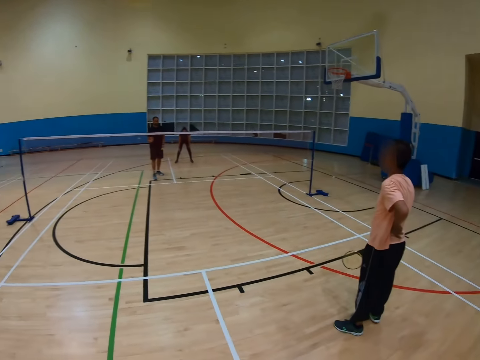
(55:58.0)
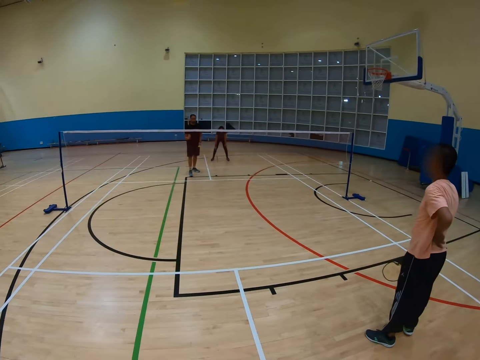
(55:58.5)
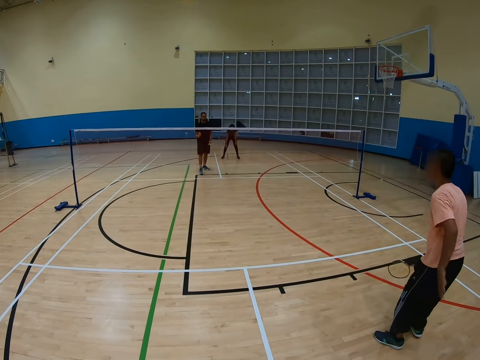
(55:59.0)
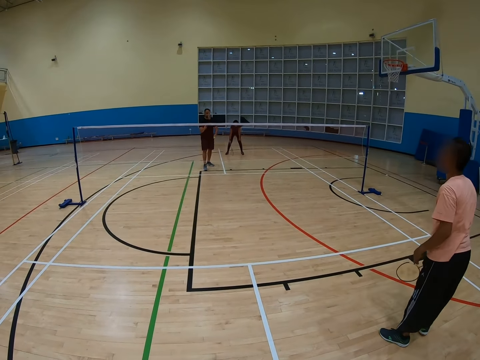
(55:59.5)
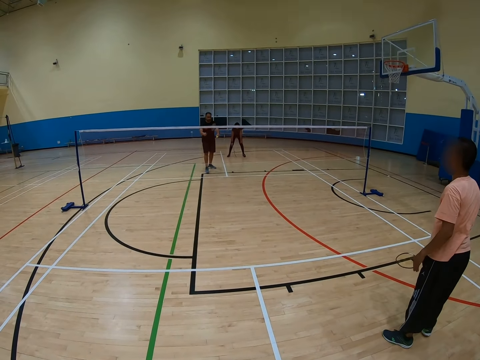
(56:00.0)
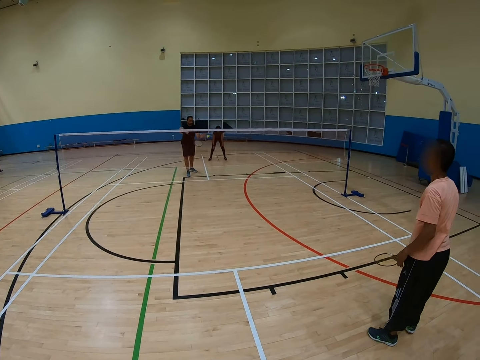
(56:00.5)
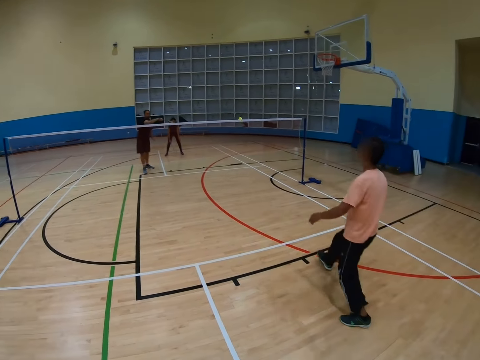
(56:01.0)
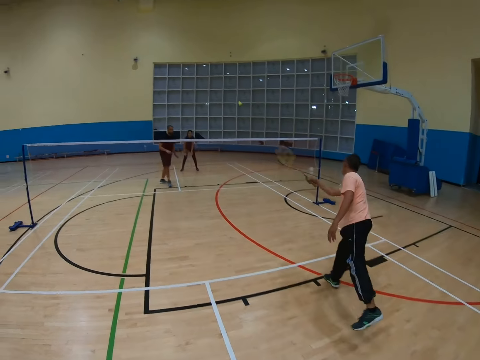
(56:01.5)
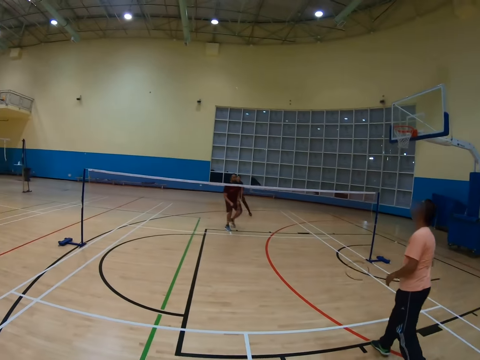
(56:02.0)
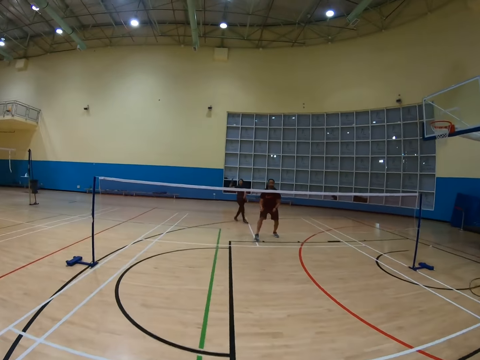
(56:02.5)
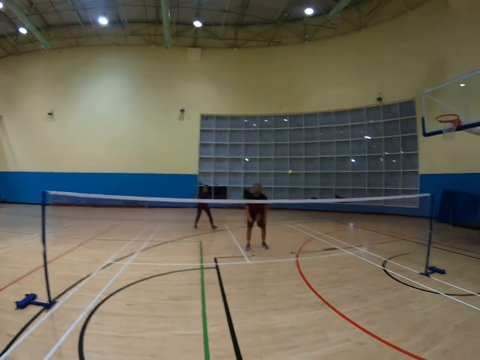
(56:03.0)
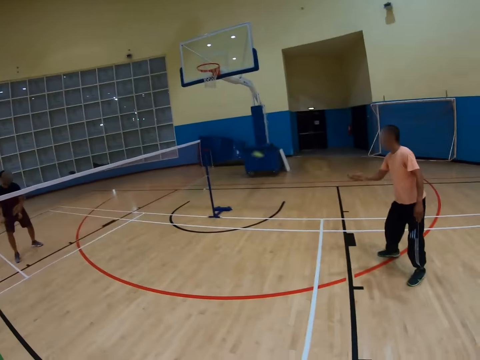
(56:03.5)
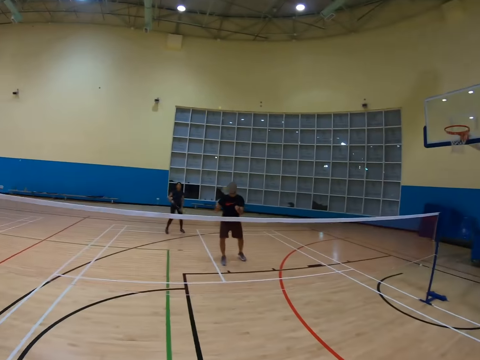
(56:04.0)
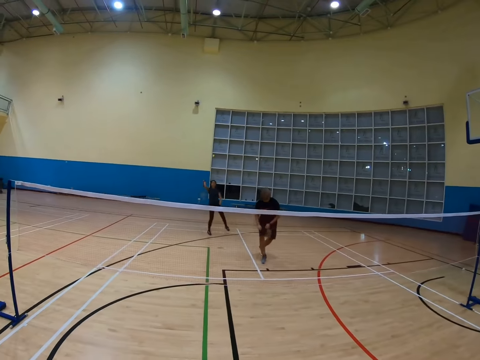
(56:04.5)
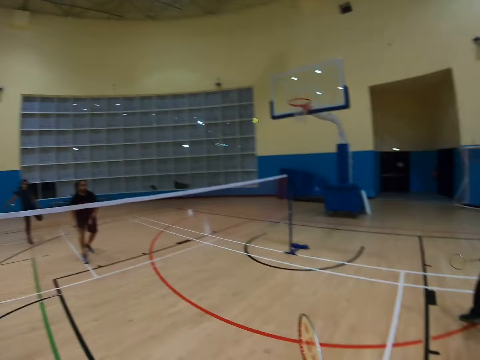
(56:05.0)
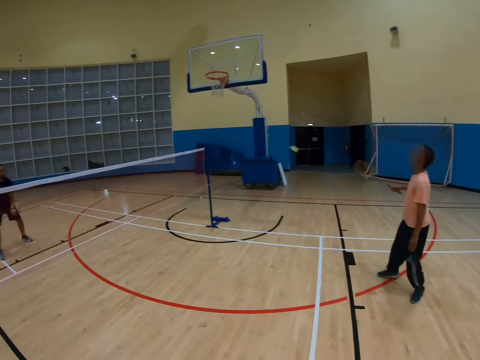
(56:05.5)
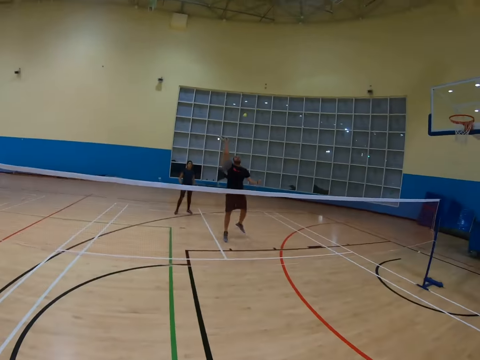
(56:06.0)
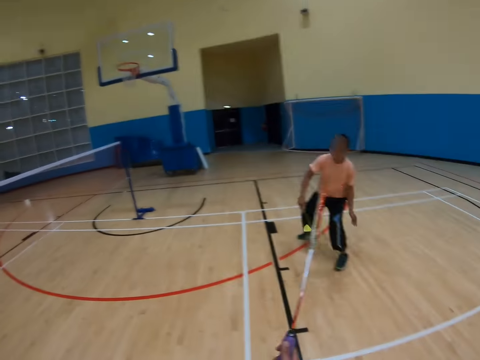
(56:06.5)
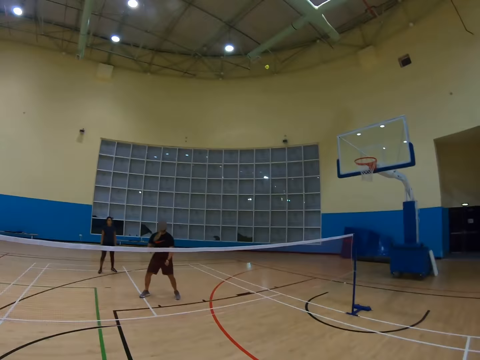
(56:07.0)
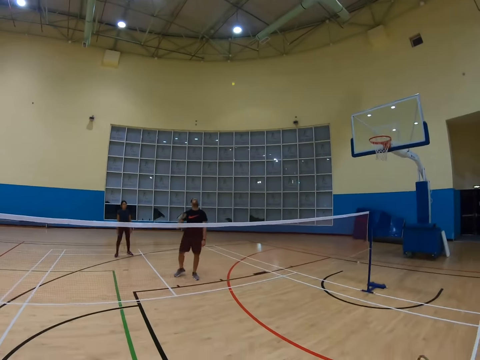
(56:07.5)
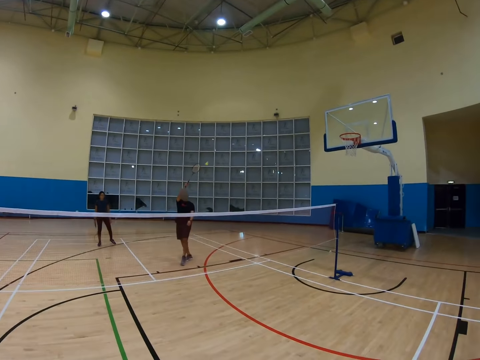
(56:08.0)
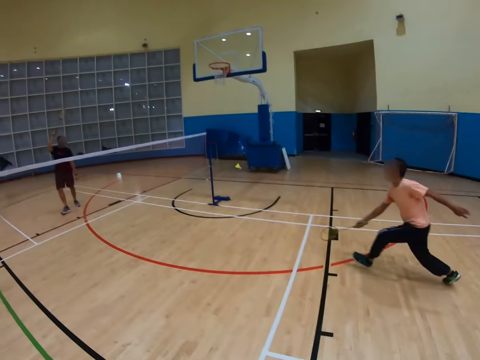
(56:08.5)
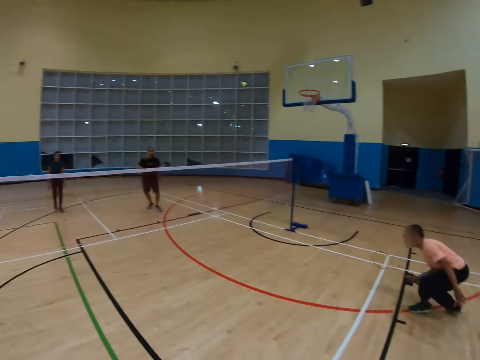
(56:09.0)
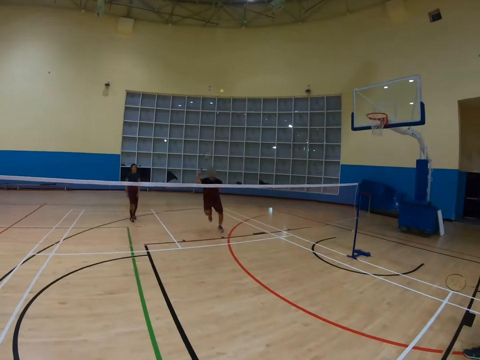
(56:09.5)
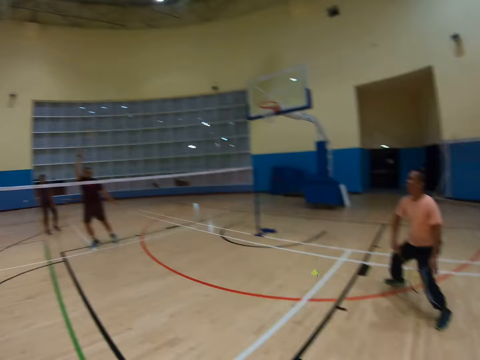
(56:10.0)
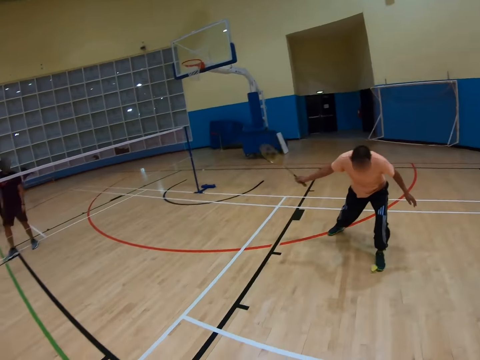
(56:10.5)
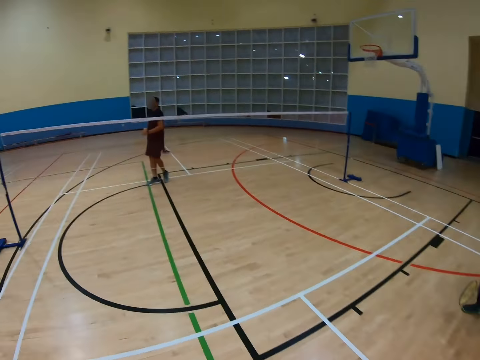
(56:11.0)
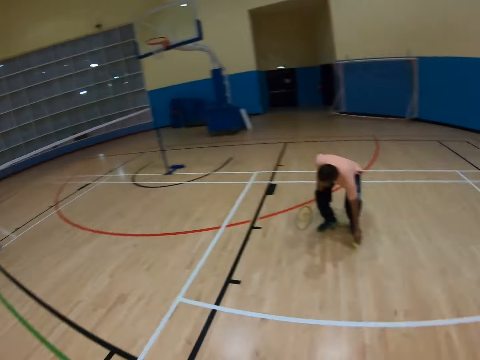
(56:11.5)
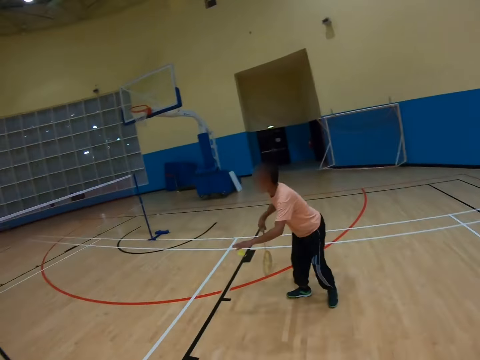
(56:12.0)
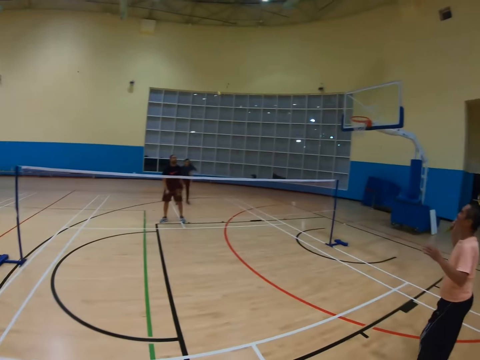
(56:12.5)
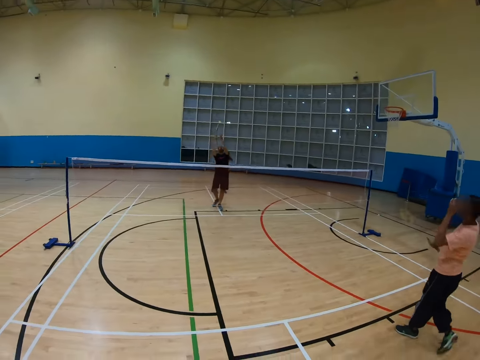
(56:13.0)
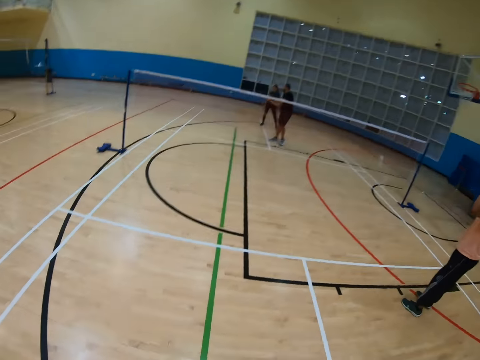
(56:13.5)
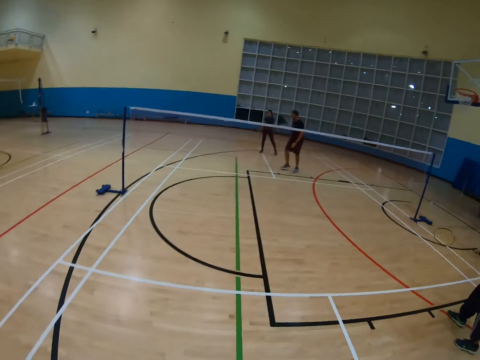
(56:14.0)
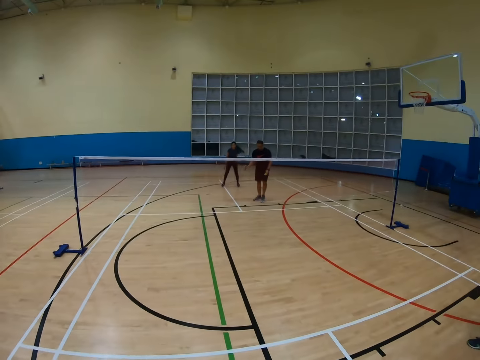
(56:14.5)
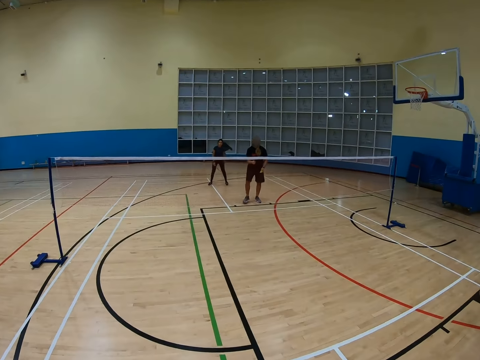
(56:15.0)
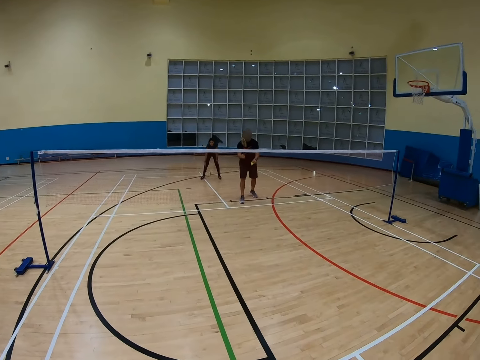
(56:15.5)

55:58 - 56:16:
The camera wearer turns around. A man holds a racket. The man hits a shuttlecock with the racket. The camera wearer turns around. Another man hits the shuttlecock with a racket. The camera wearer turns around. A third man hits the shuttlecock with a racket. The camera wearer turns around. The first man hits the shuttlecock with the racket. The camera wearer turns around. The second man hits the shuttlecock with the racket. The first man bends down. The camera wearer turns around. The first man bends down. The camera wearer turns around. The first man holds the racket. The camera wearer turns around.

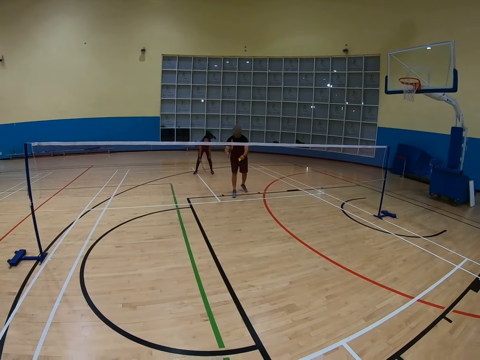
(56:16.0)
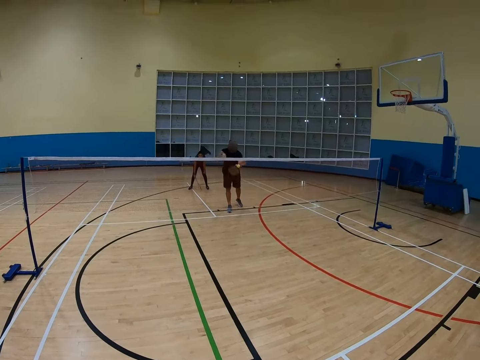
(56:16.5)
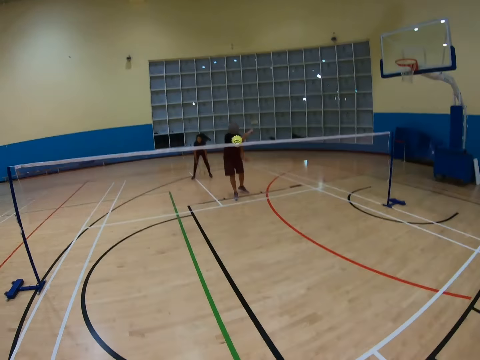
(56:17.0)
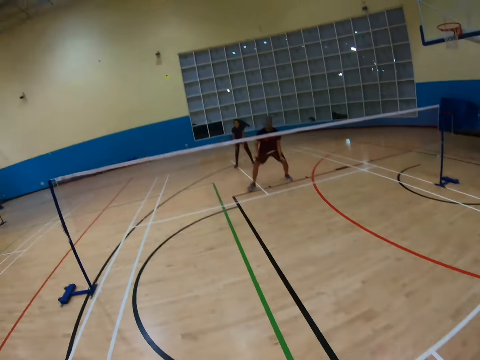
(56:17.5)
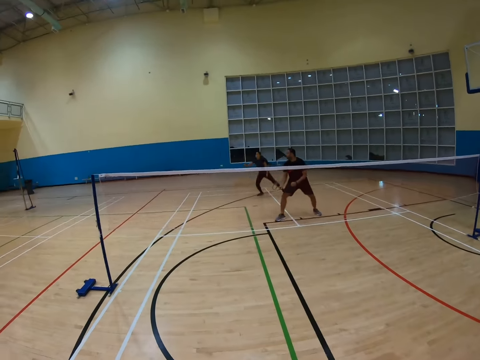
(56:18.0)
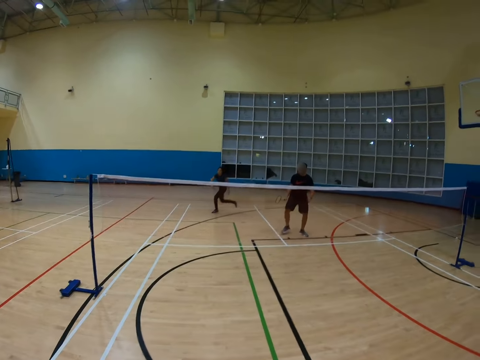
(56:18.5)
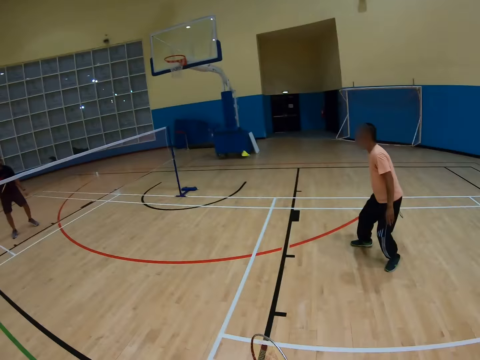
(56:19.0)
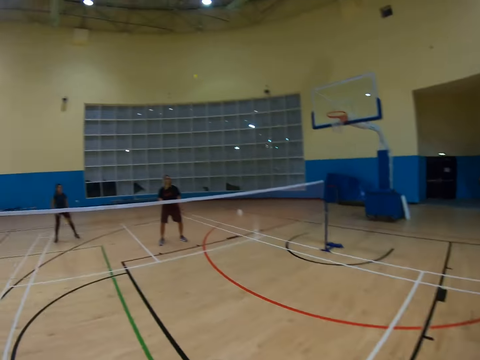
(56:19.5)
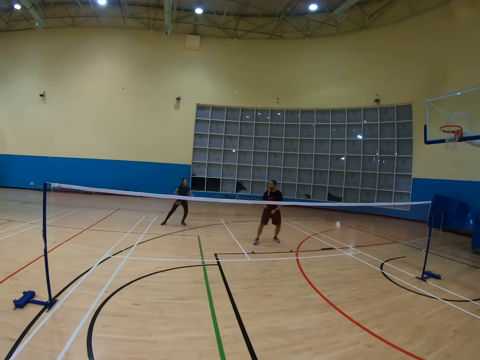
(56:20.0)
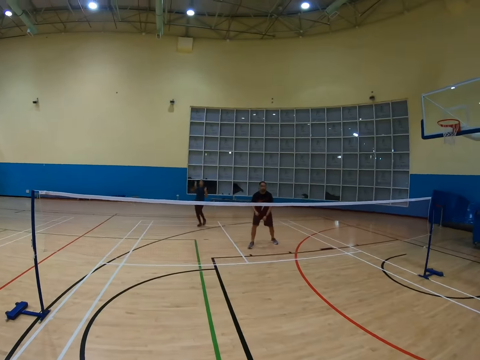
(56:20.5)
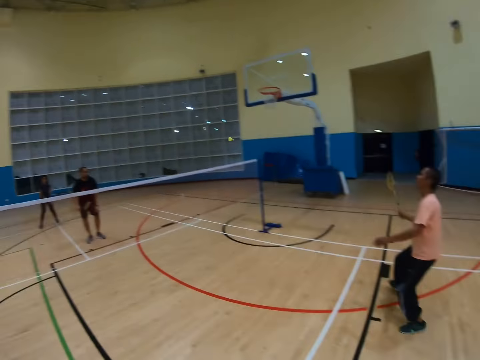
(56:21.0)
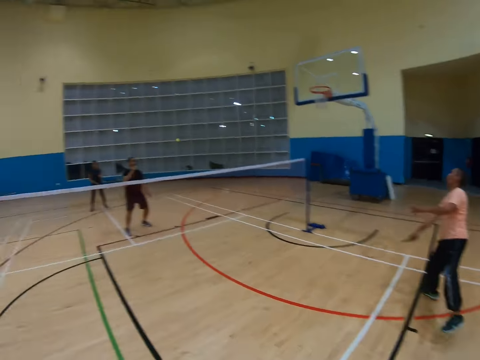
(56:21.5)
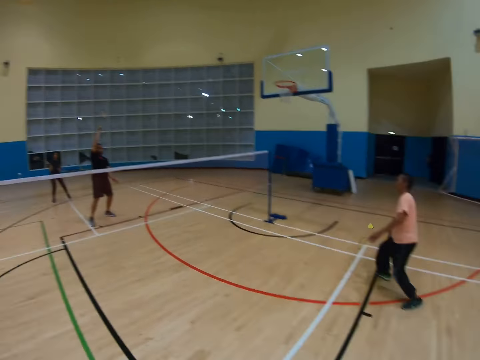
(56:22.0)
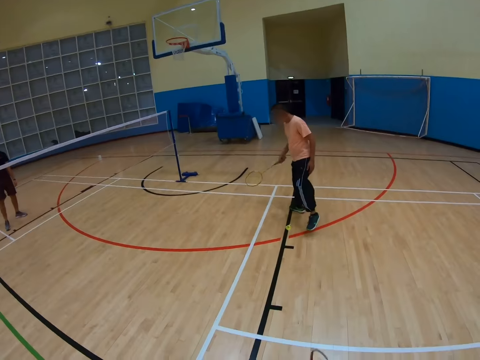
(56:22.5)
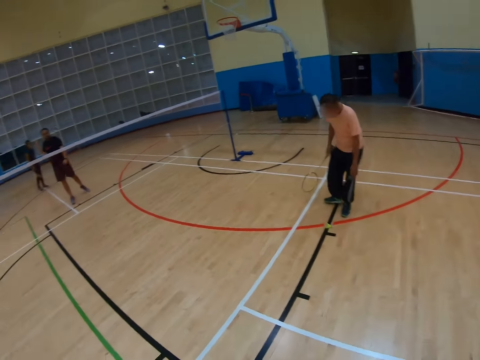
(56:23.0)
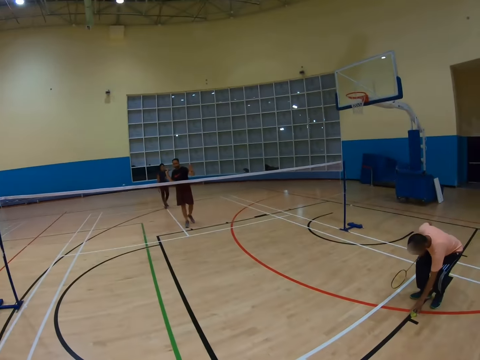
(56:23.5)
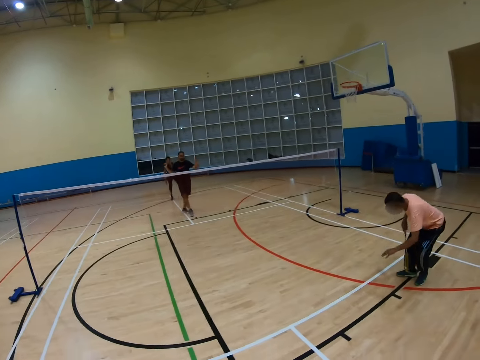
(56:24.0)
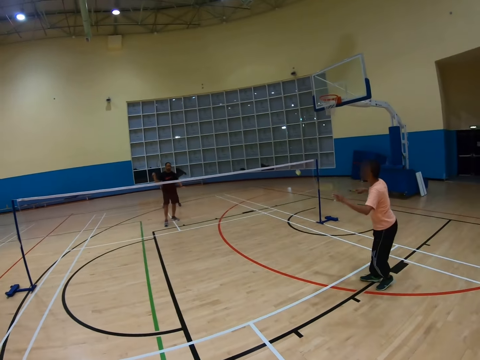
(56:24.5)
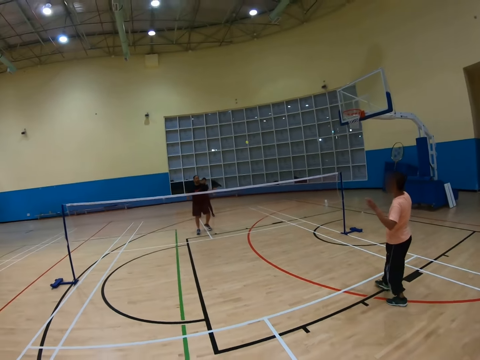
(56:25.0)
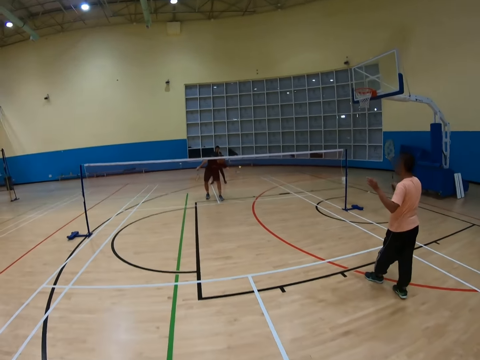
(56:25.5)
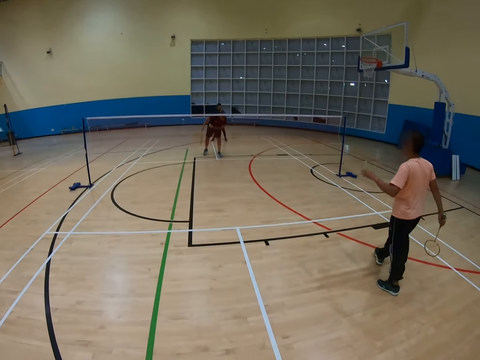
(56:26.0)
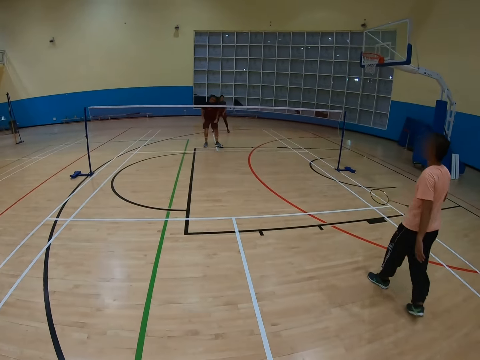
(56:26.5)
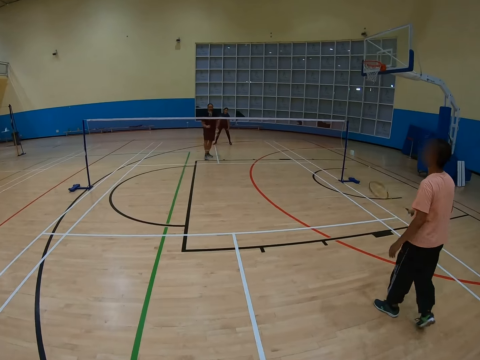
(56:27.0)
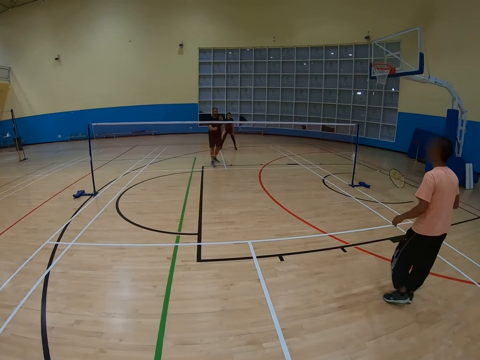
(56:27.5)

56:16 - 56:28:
A man hits a shuttlecock with a racket. The man holds the racket. Another man walks around. The camera wearer turns around. A third man hits the shuttlecock with a racket. The camera wearer turns around. The second man hits the shuttlecock with a racket. The camera wearer turns around. The third man holds the racket. The camera wearer turns around. The third man bends down and holds the shuttlecock. The first man holds the shuttlecock. Someone plays something. The first man holds the racket.
